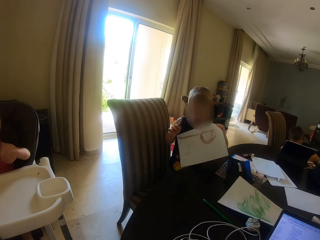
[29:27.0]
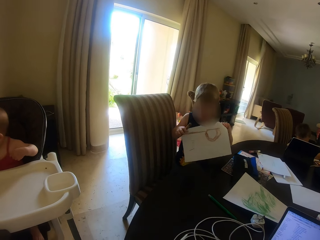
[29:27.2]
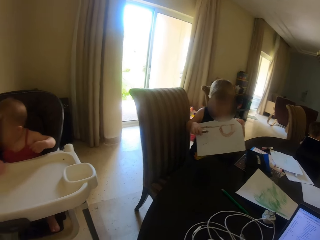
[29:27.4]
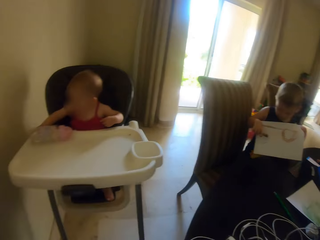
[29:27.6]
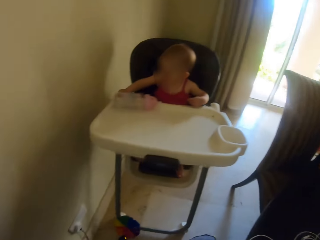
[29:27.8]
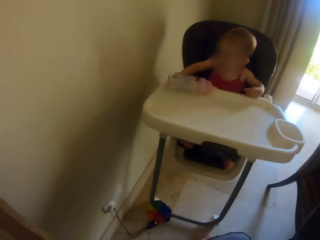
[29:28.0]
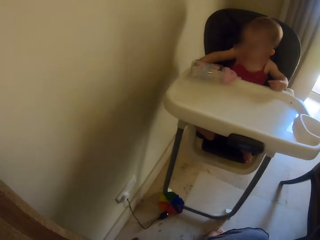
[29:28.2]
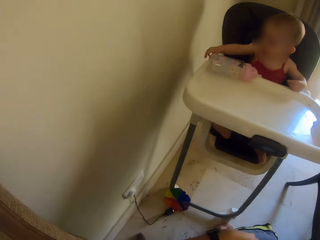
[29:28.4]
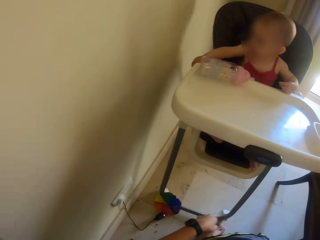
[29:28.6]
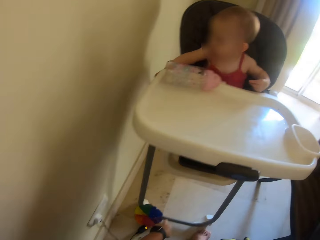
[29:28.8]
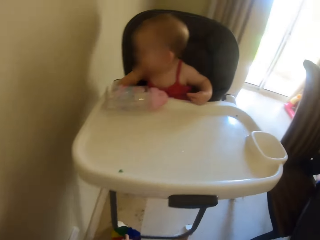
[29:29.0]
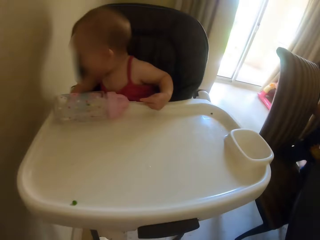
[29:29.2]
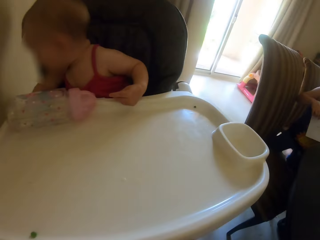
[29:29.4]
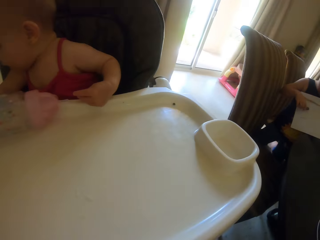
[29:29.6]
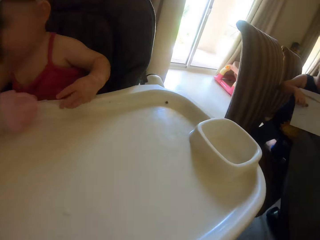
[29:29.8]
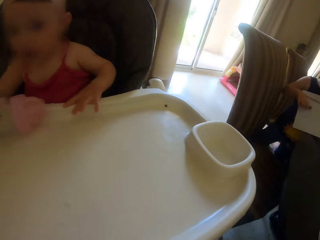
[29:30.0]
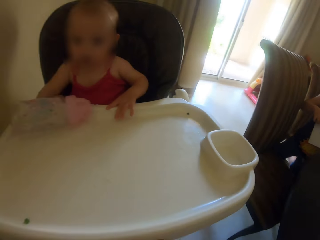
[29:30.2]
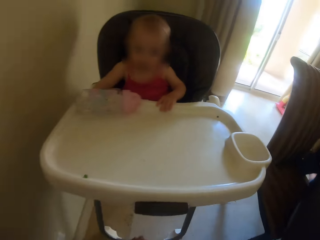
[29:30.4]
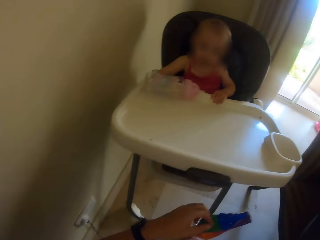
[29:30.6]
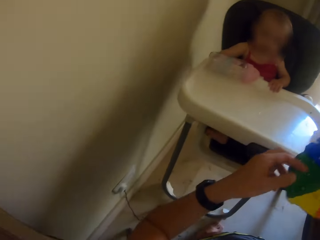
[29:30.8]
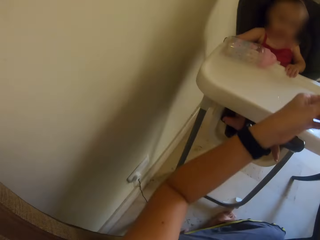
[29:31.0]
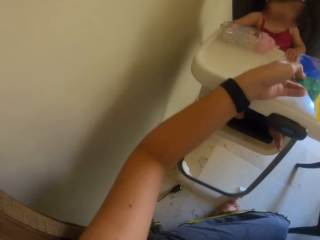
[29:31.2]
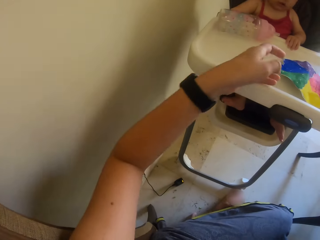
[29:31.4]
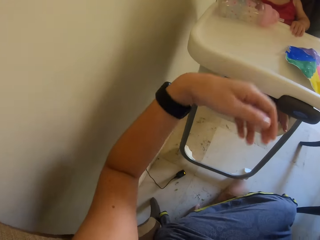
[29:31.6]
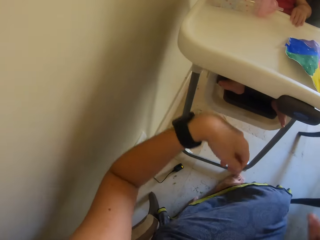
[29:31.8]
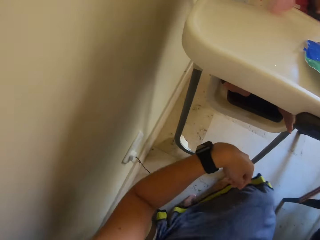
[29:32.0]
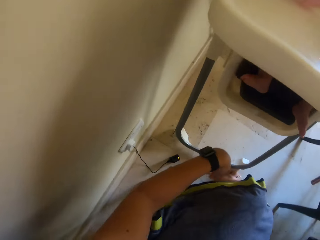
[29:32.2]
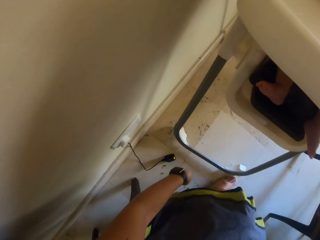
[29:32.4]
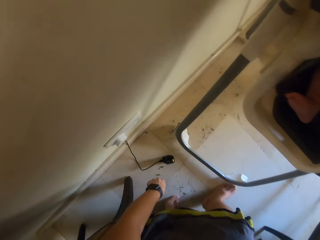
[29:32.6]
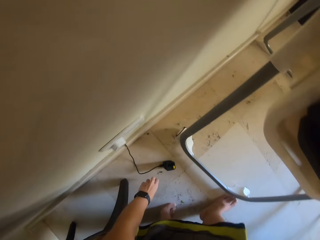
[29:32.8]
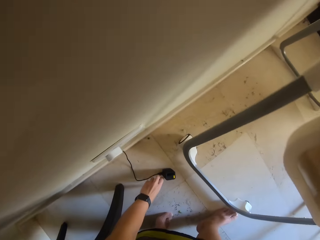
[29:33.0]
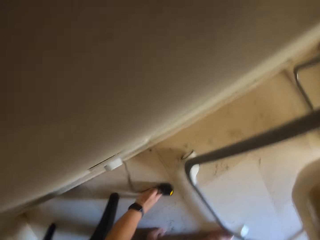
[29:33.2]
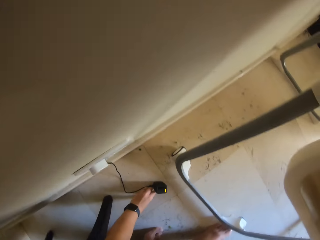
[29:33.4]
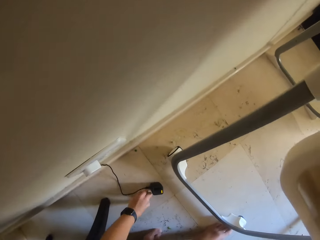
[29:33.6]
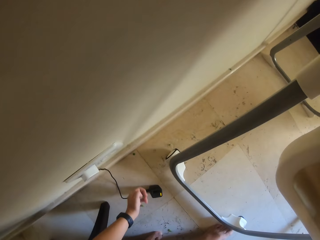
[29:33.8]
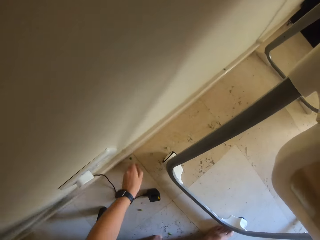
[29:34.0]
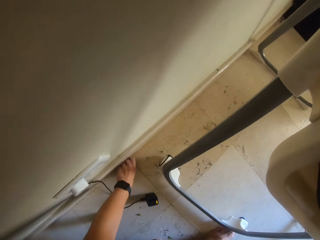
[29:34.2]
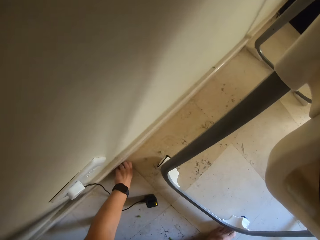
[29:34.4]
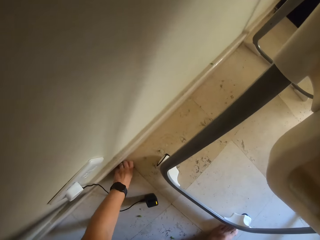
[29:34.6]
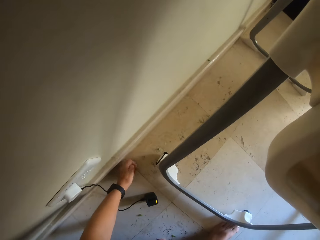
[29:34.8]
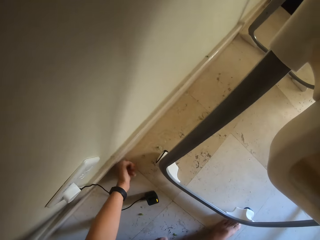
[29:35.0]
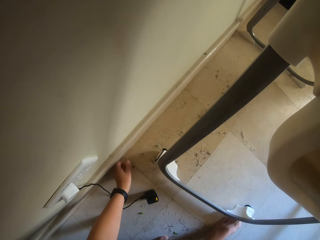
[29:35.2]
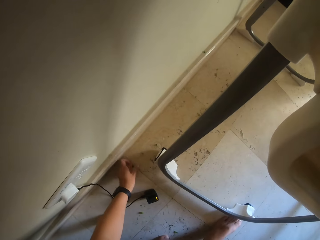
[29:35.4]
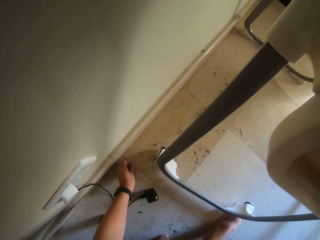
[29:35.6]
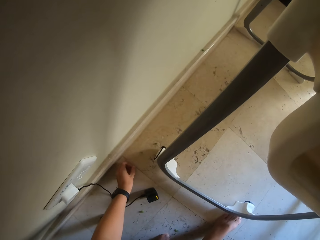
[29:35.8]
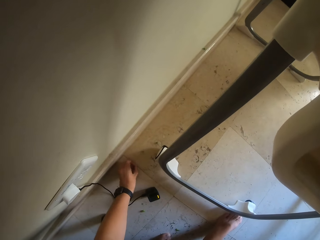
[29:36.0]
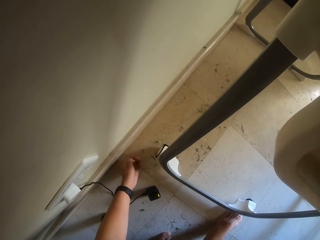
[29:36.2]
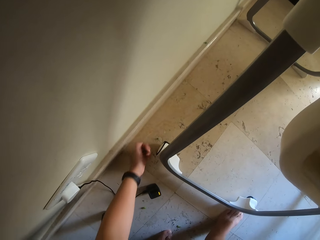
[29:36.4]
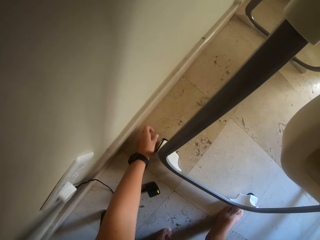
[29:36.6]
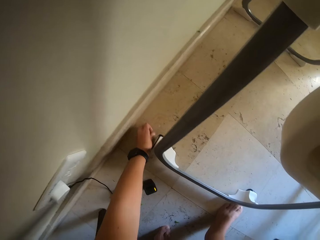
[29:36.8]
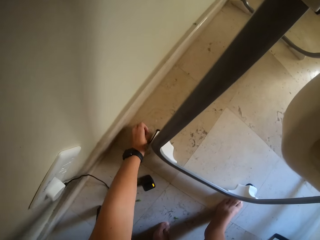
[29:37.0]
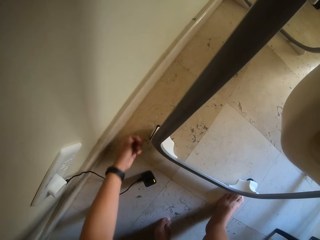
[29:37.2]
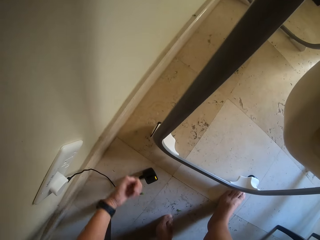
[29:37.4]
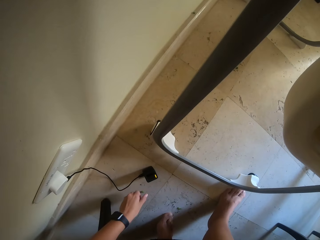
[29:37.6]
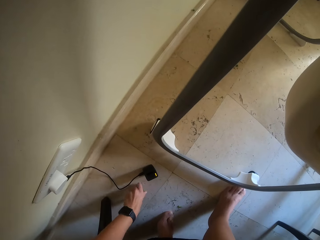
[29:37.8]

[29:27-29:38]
The camera wearer looks around. A child plays with the bottle. The camera wearer picks a coloured paper from the ground. They put the coloured paper on the table of the child on the high chair. They pick bearing balls or food from the ground.

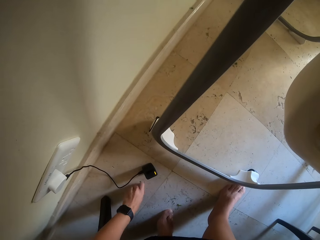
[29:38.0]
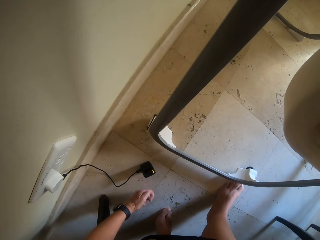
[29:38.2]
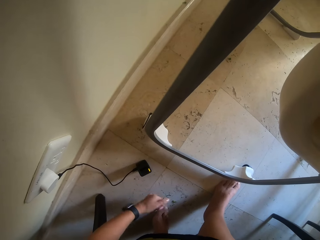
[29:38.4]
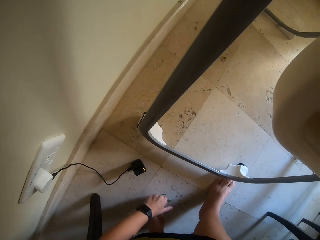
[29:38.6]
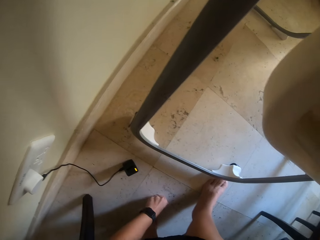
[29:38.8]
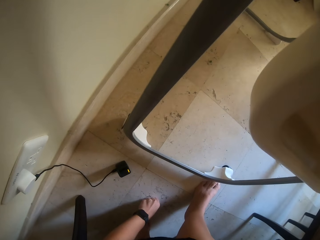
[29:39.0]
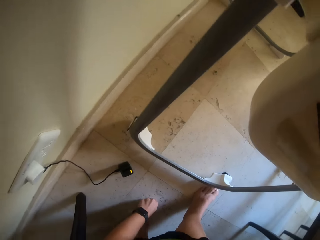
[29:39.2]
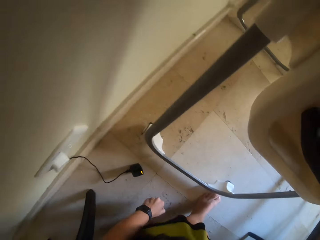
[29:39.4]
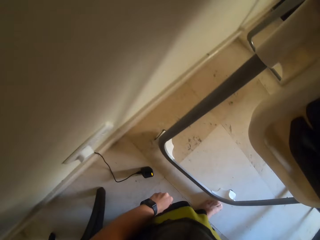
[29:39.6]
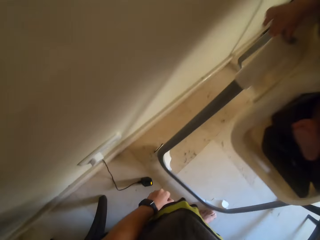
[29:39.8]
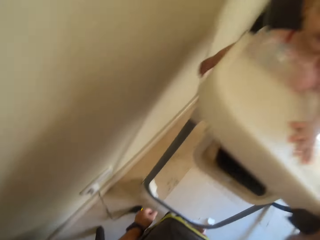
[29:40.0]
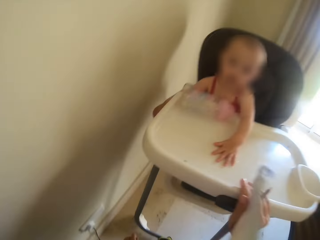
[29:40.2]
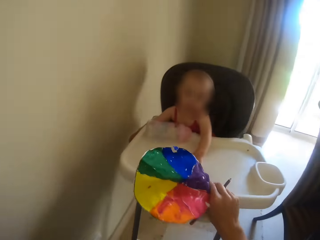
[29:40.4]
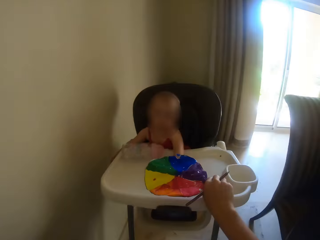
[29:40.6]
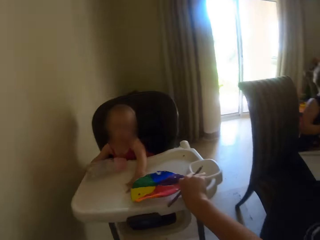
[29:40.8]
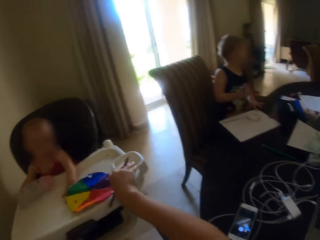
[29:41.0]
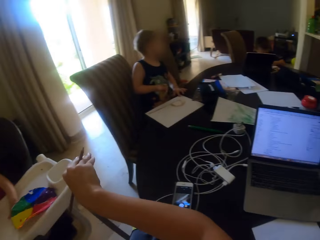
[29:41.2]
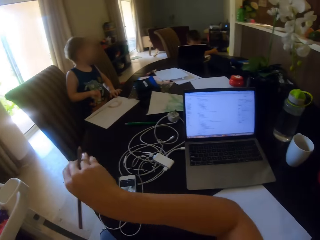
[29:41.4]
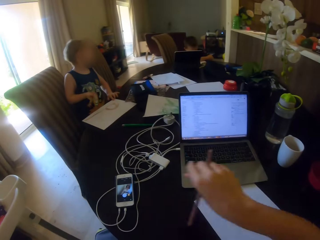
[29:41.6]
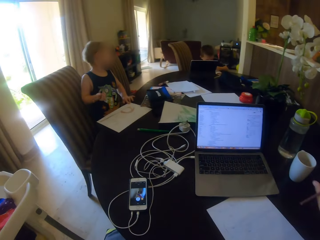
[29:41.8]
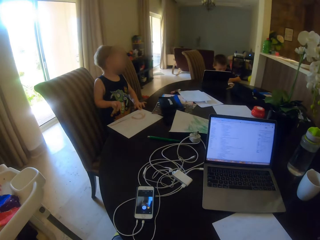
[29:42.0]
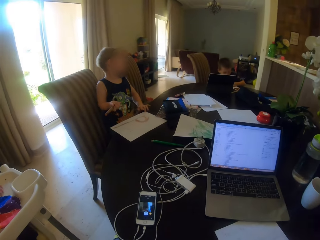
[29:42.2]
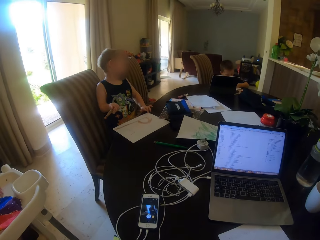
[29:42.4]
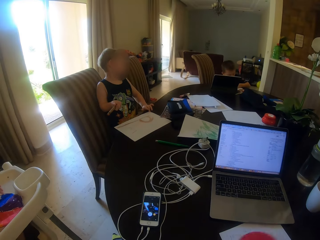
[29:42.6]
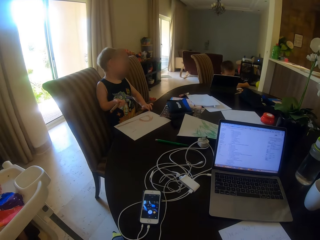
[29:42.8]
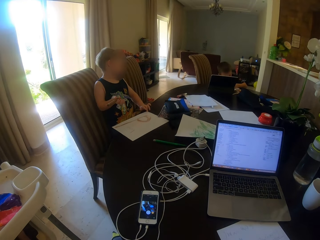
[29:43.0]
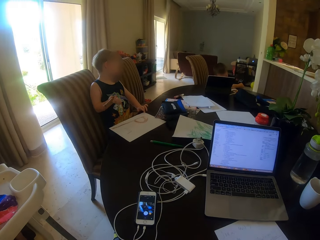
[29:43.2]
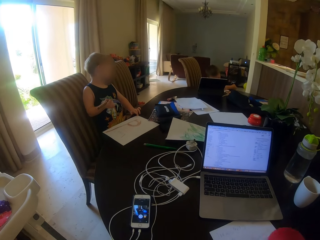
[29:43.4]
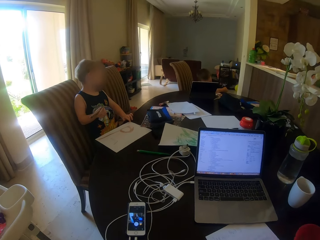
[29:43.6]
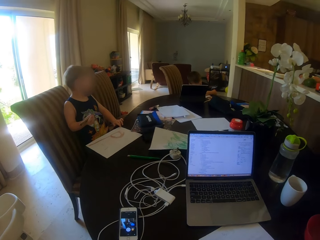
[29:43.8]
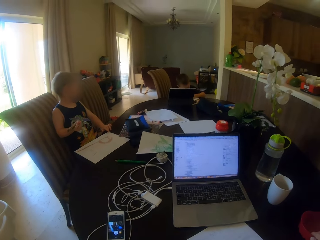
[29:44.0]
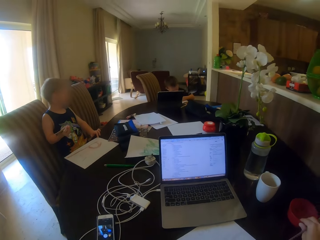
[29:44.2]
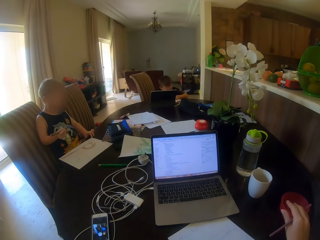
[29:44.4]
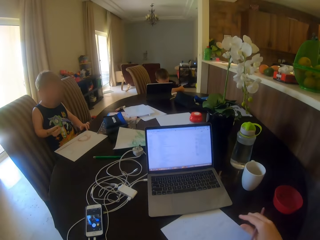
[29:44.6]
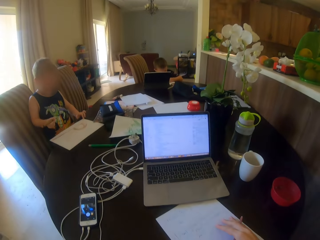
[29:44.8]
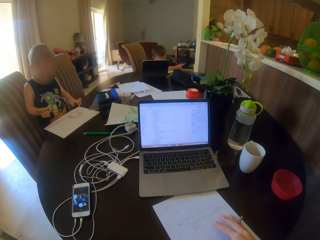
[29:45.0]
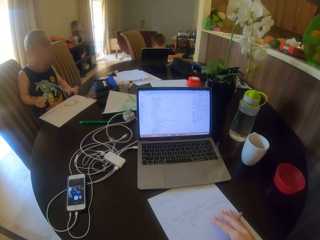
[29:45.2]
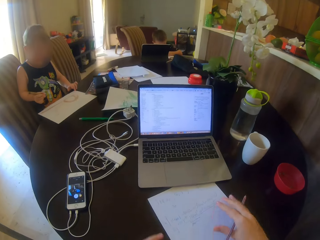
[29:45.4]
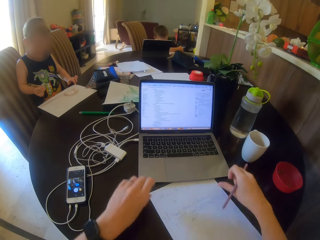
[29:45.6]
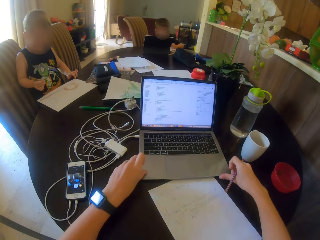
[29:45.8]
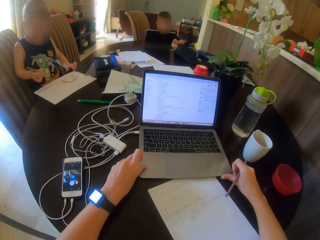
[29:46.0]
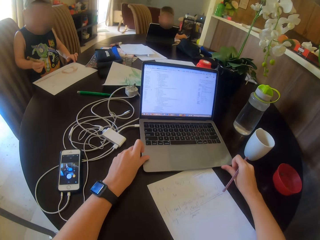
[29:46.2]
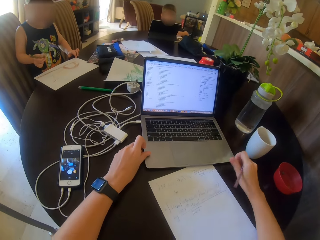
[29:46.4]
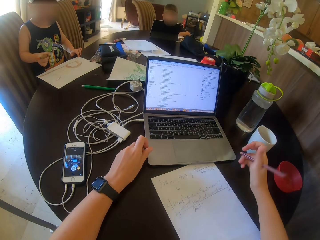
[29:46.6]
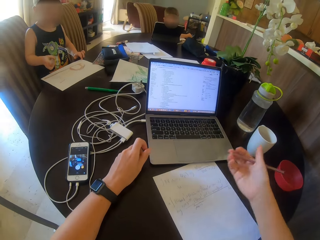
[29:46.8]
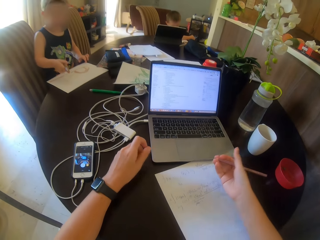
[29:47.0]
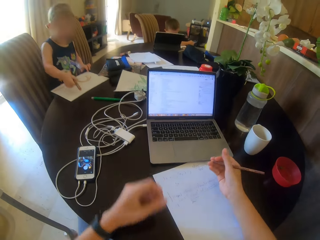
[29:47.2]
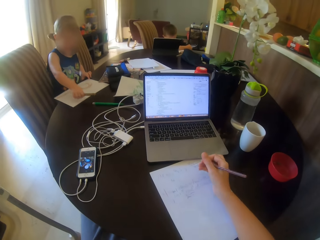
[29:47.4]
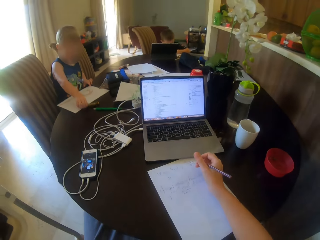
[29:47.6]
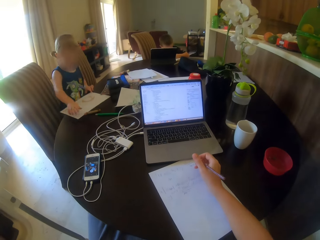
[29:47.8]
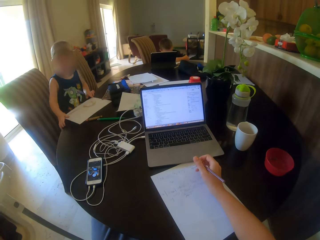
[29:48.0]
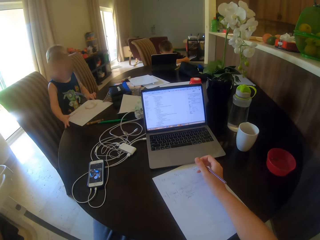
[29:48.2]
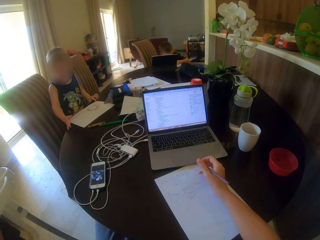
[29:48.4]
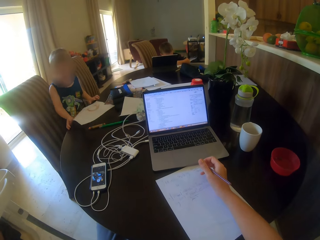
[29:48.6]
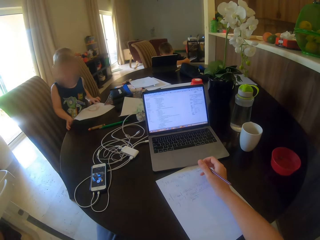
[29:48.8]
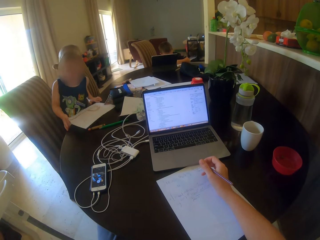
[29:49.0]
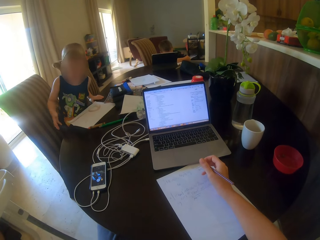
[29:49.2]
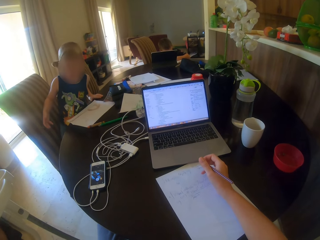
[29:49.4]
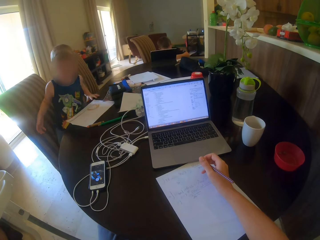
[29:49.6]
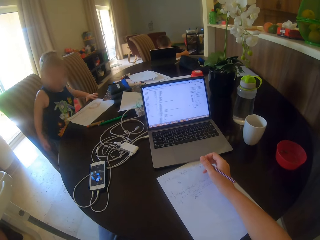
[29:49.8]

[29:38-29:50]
The camera wearer gives a child a coloured paper. They move around, stare around, squeeze a bowl on the table, and move a paper on the table. The child moves around. The camera wearer squeezes a laptop on the table.
